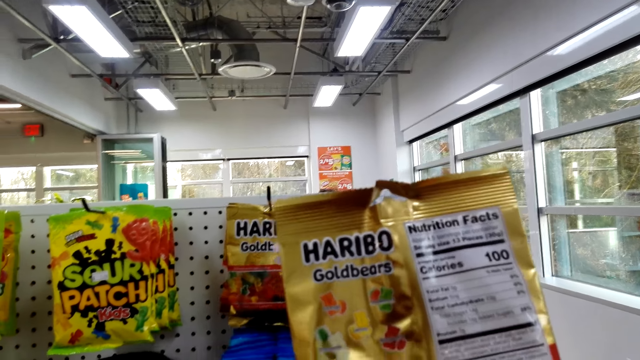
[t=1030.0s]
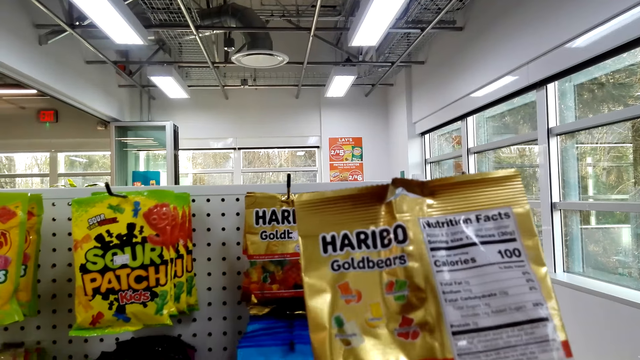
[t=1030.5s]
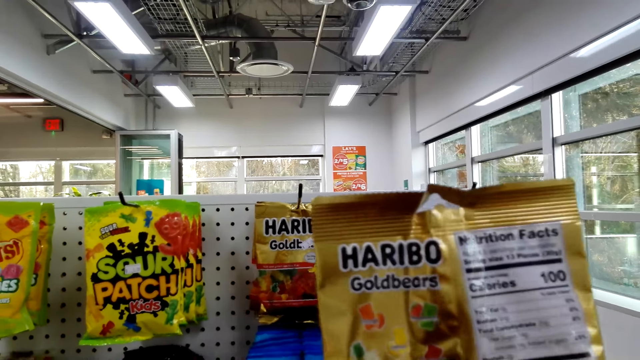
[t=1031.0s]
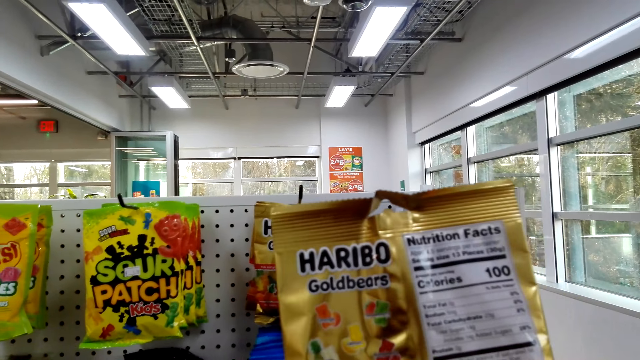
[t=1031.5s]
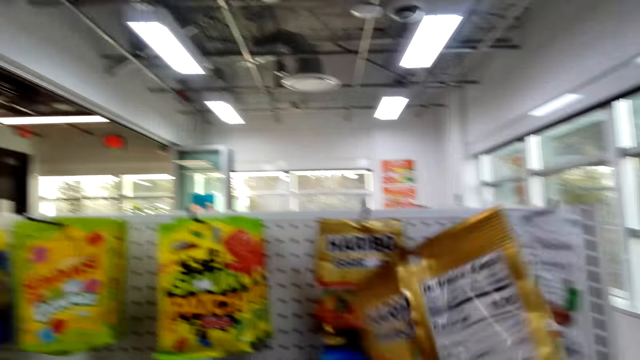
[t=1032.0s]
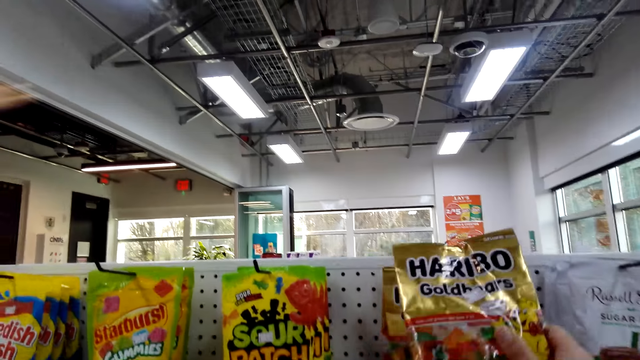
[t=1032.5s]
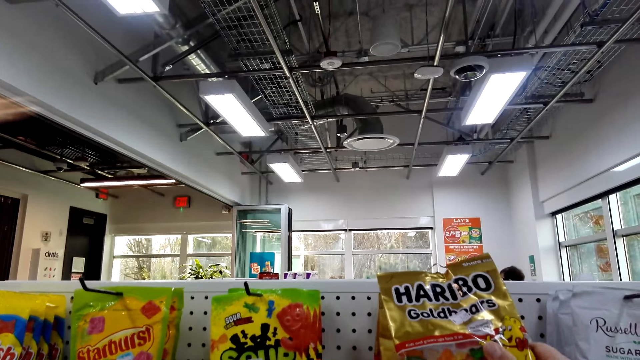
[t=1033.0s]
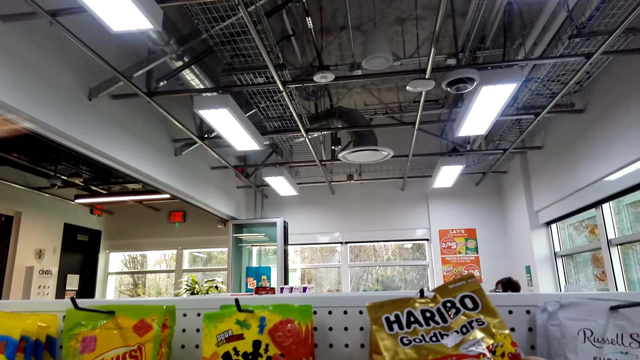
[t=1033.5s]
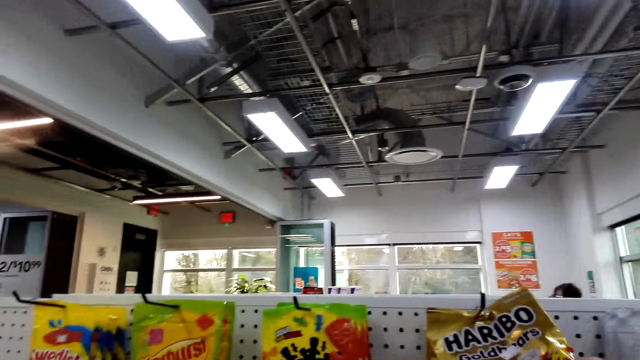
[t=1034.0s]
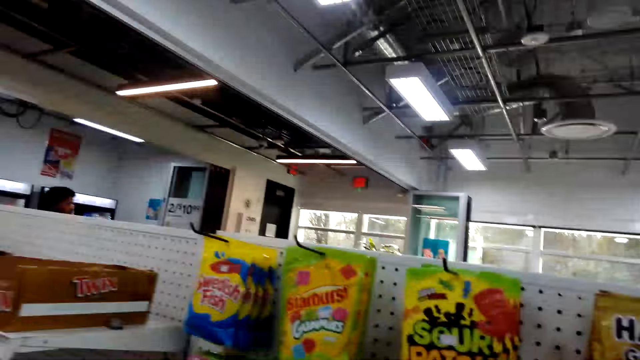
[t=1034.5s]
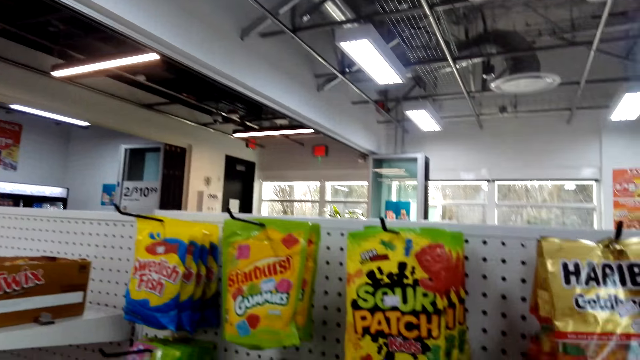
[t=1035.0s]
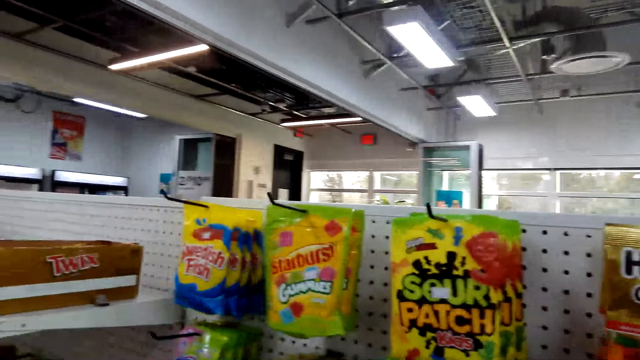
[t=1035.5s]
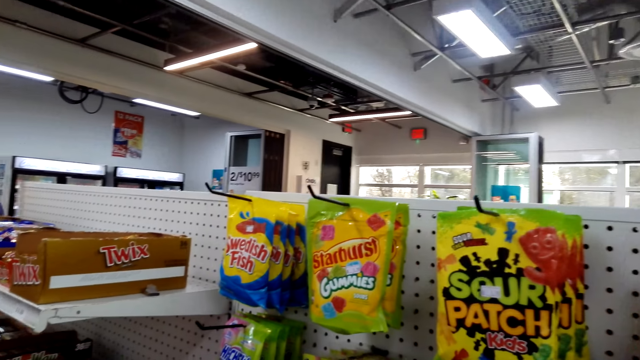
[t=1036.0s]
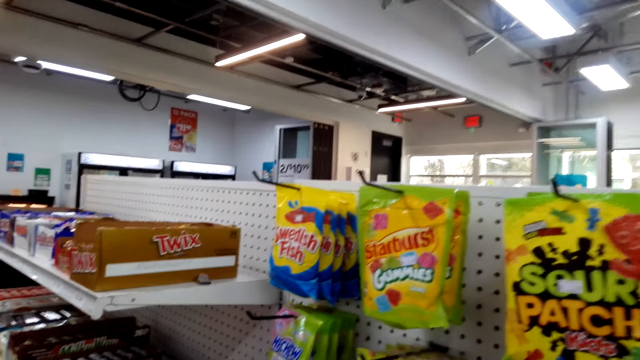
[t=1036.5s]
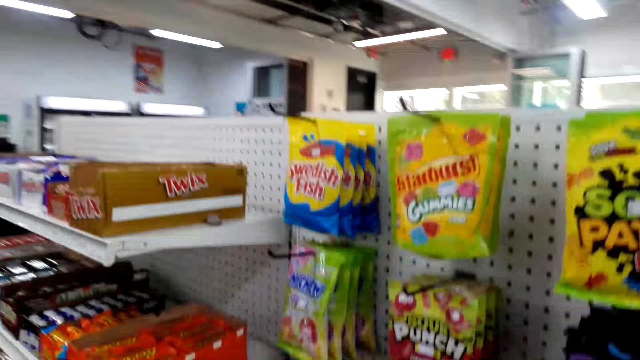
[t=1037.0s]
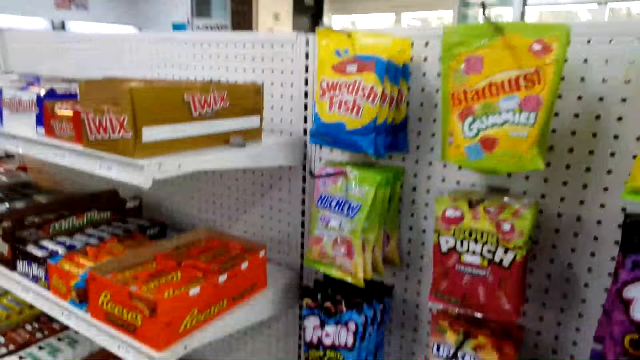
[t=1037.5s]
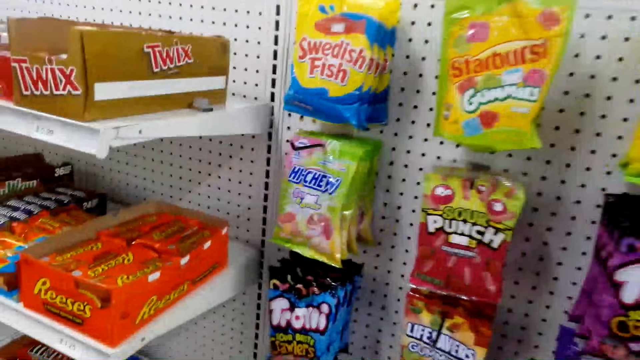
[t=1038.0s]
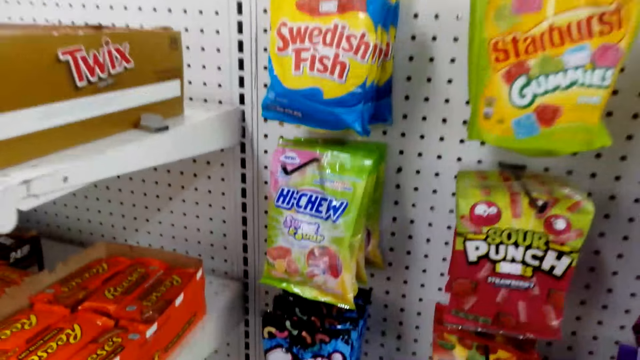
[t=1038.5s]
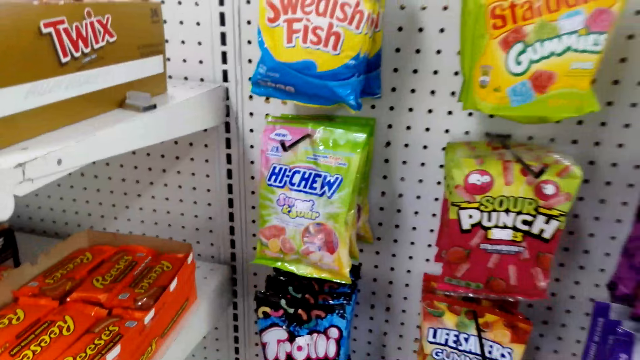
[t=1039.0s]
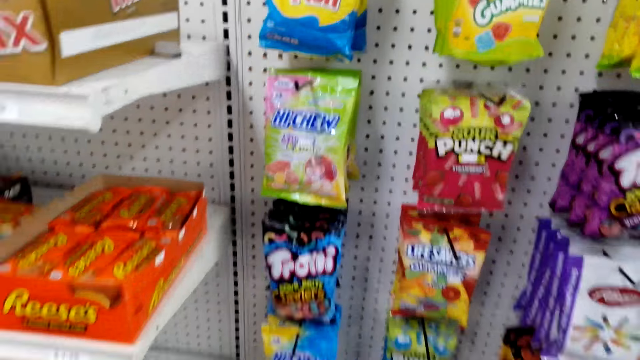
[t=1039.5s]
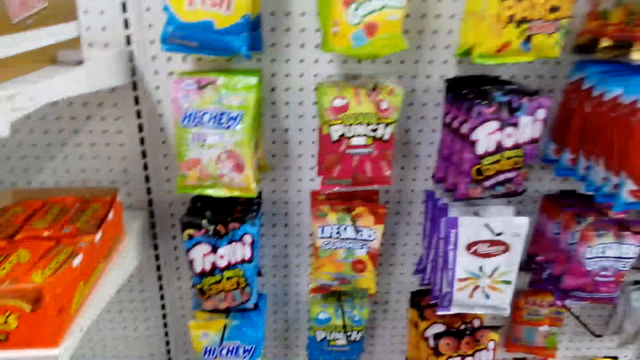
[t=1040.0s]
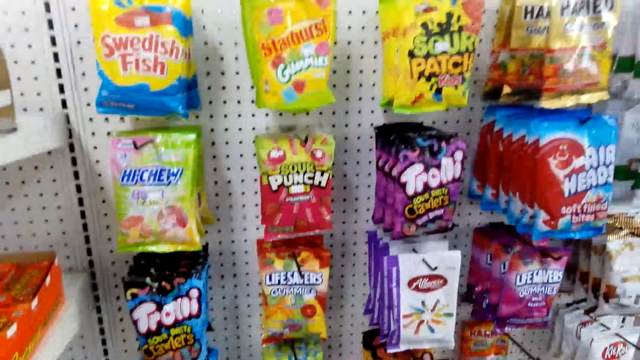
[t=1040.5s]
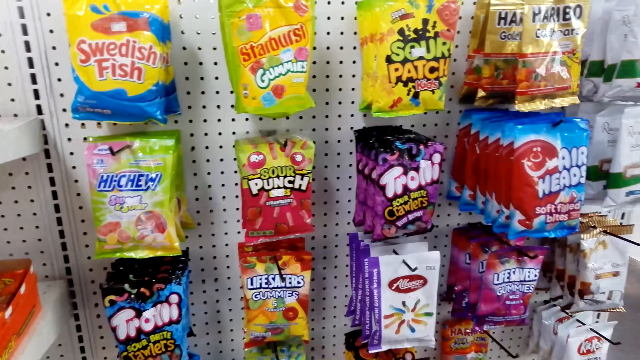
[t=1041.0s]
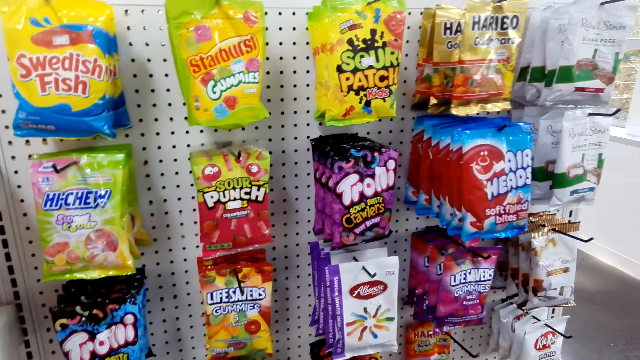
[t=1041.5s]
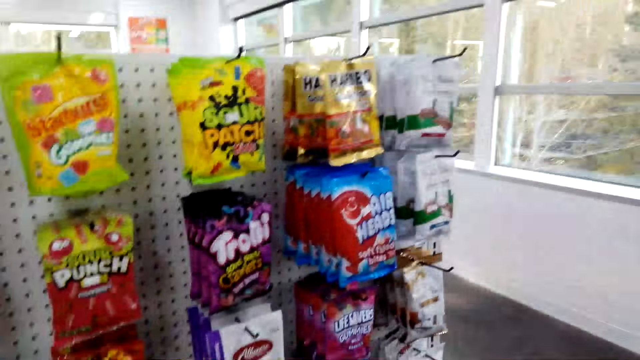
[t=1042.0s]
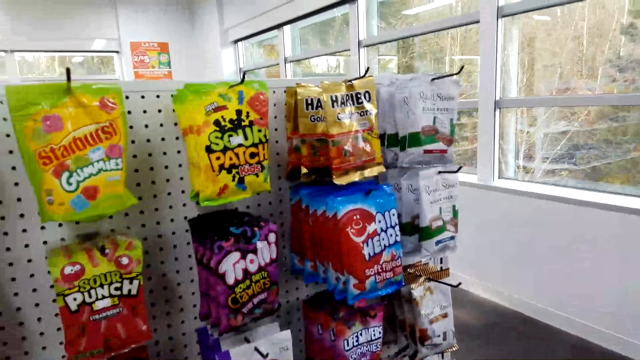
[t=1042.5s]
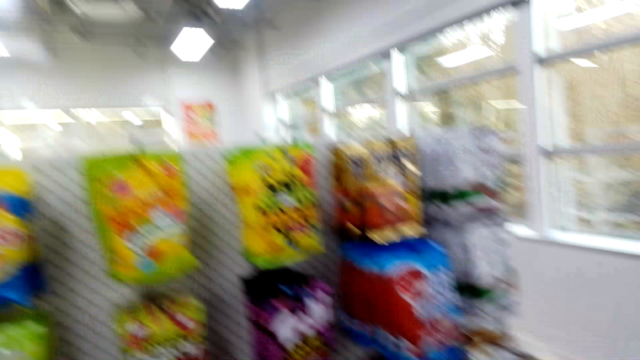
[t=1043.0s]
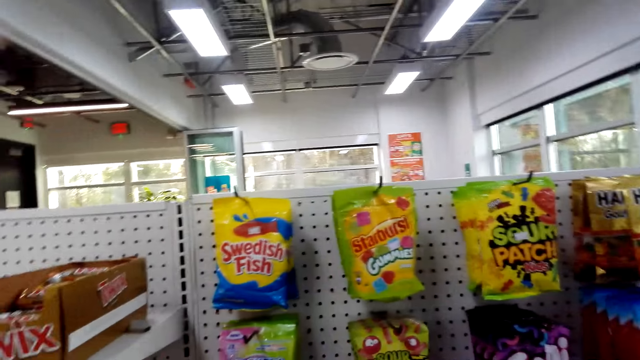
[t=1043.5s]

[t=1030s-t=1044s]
The camera wearer returns the gummy bells pack on the stand. They look at the items on the shelf.

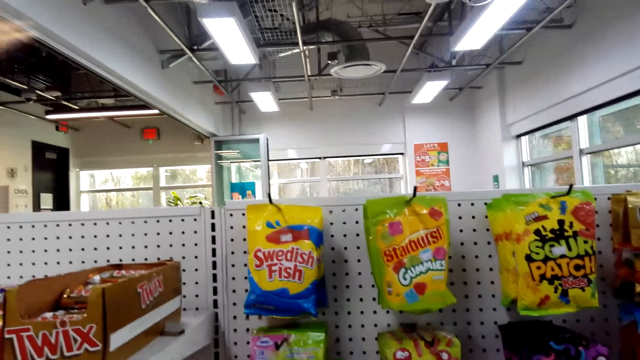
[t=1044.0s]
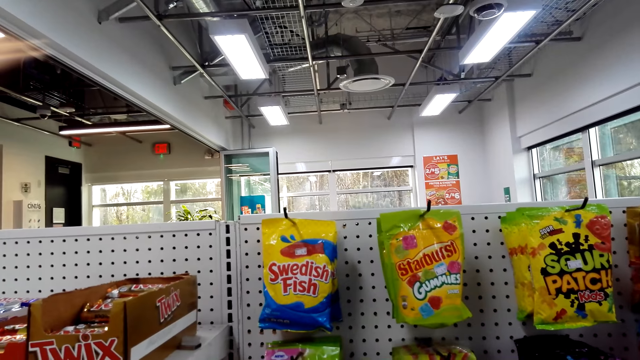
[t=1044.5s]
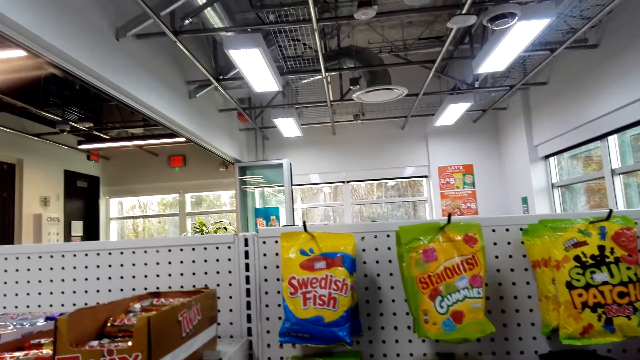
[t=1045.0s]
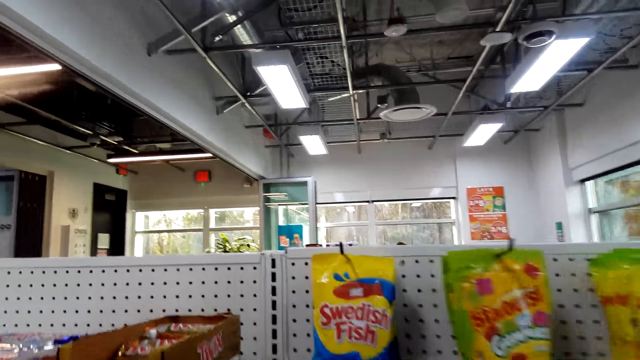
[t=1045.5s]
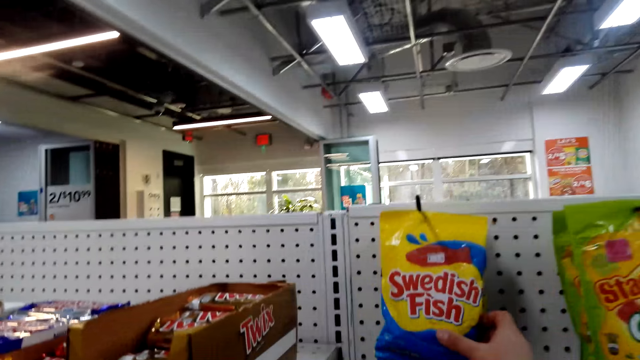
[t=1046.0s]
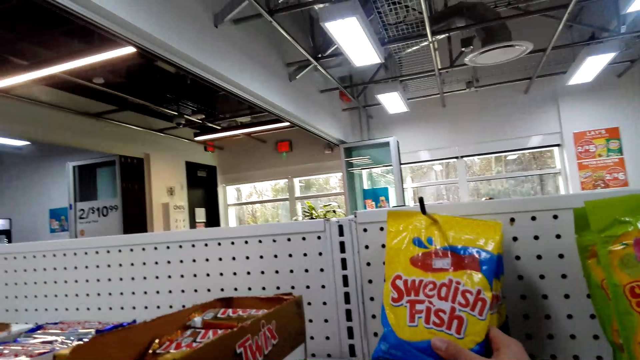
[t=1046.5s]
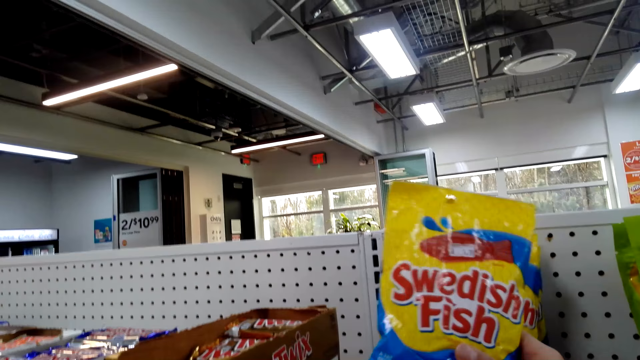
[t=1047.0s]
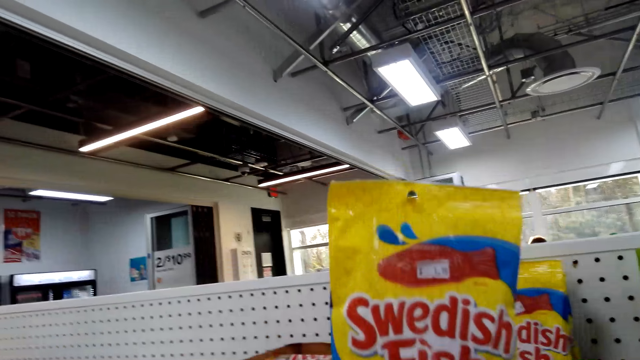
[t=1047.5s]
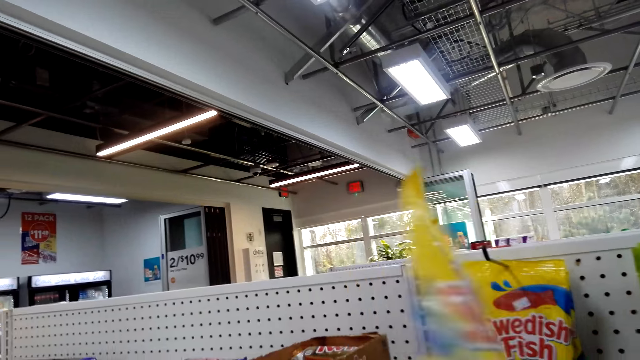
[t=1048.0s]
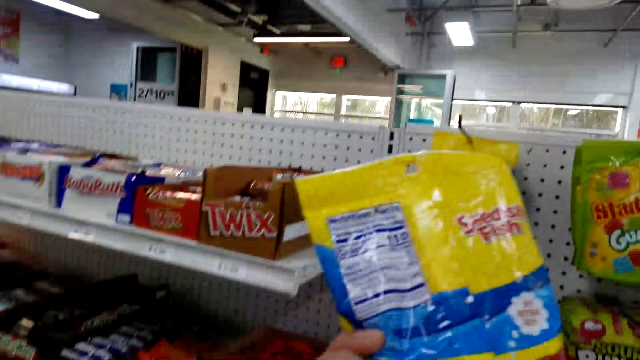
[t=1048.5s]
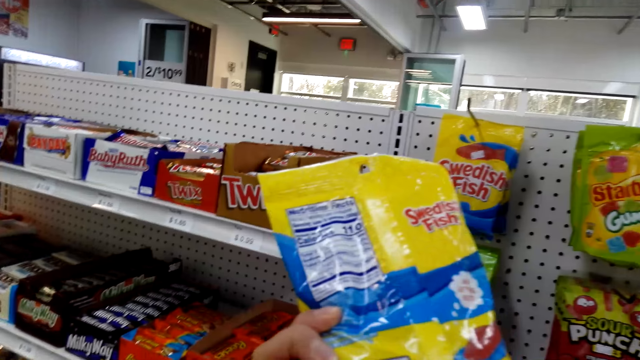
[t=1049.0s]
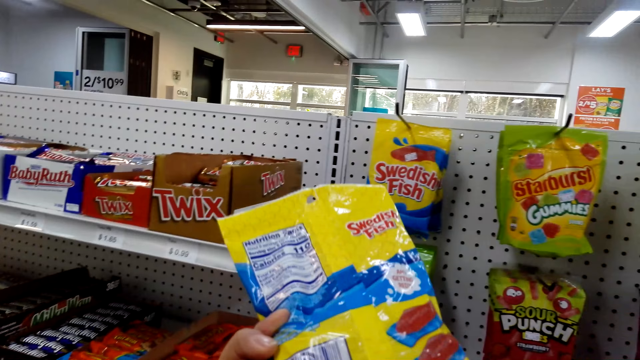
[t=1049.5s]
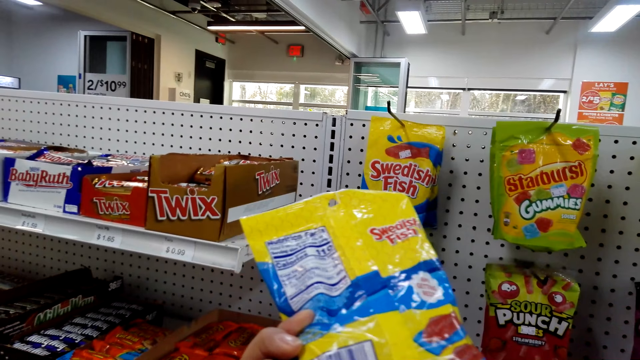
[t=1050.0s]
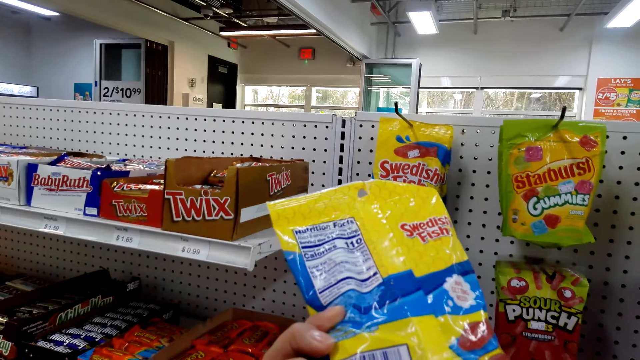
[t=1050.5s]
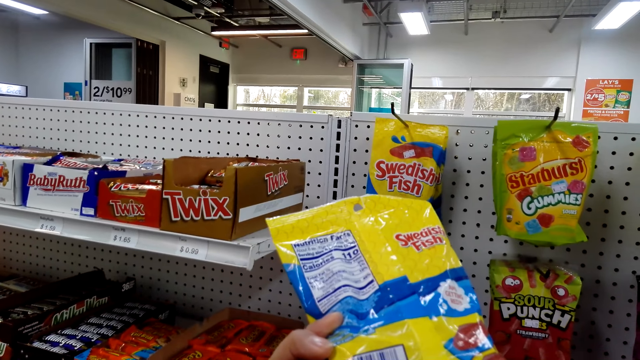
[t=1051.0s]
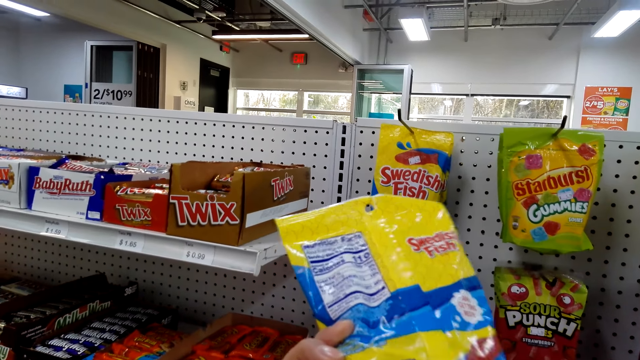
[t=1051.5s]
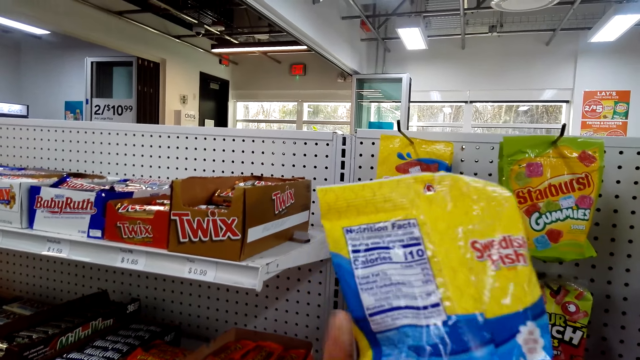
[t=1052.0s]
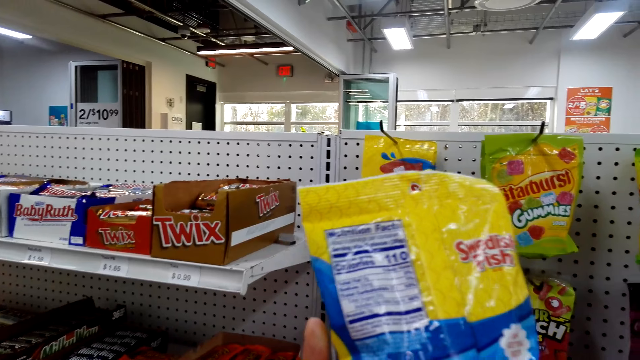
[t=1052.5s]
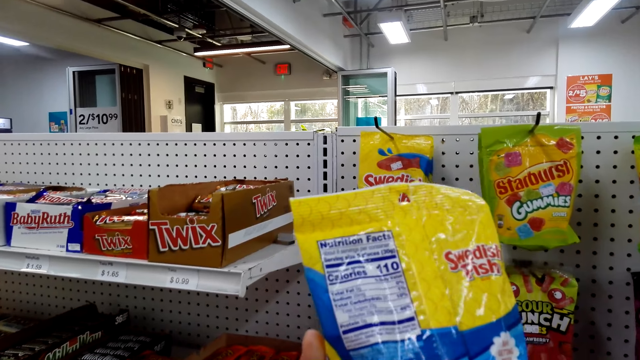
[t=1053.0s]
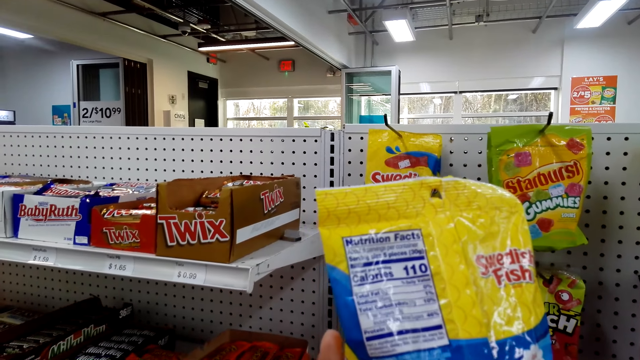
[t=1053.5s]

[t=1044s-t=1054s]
The camera wearer picks up the Swedish Fish. They stare at the pack. They hold the Swedish Fish.
